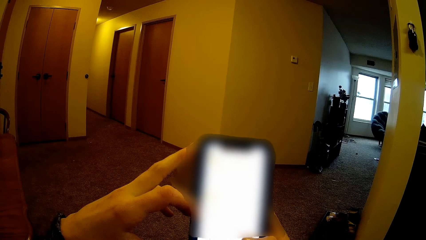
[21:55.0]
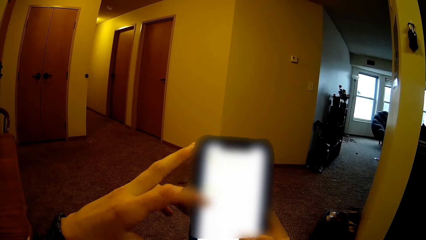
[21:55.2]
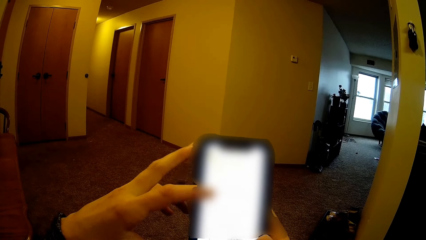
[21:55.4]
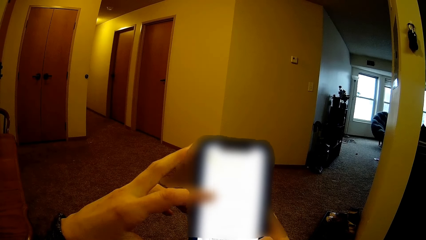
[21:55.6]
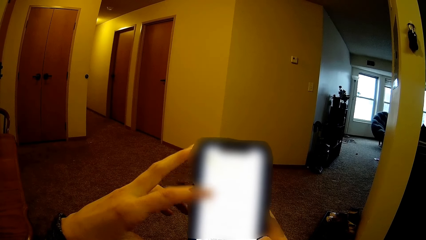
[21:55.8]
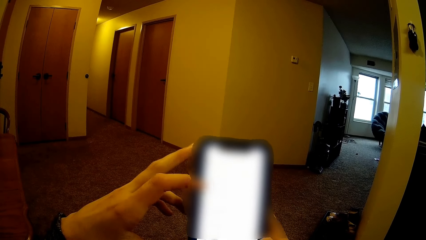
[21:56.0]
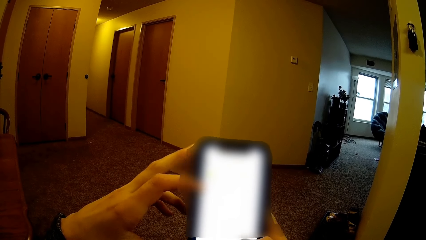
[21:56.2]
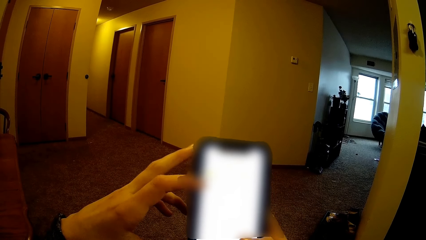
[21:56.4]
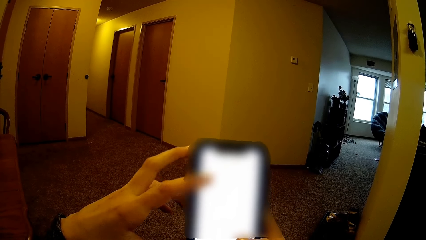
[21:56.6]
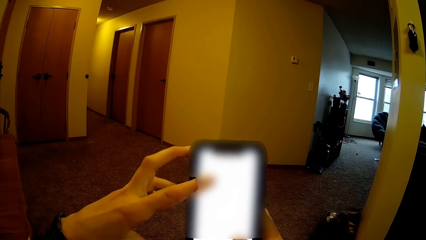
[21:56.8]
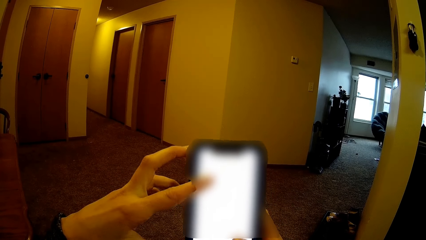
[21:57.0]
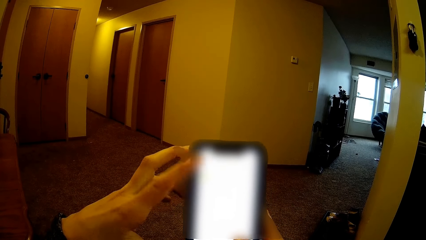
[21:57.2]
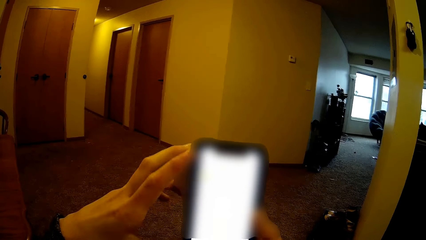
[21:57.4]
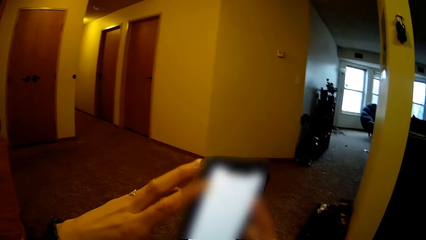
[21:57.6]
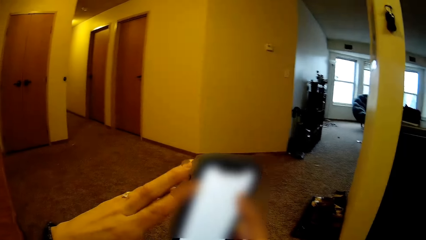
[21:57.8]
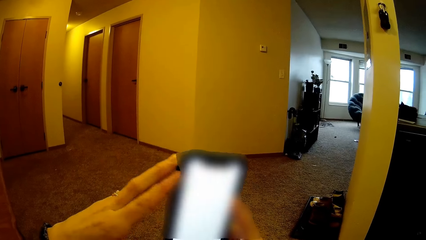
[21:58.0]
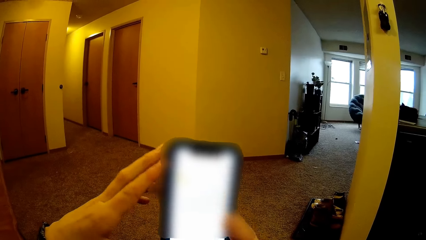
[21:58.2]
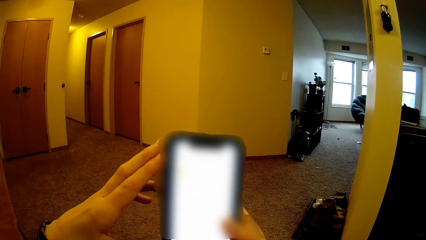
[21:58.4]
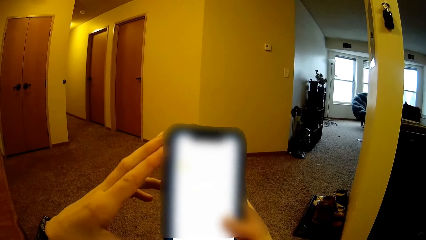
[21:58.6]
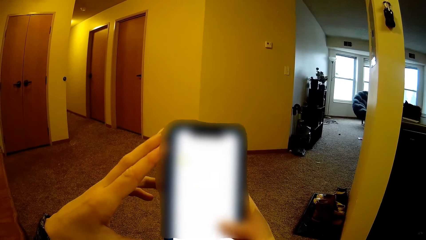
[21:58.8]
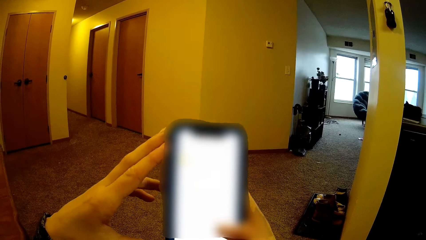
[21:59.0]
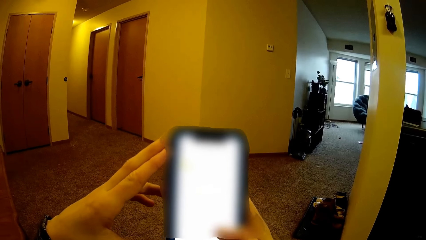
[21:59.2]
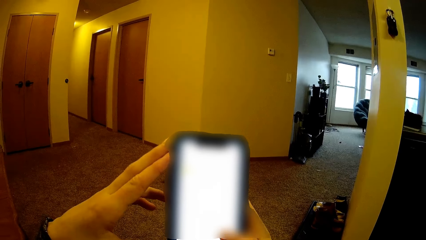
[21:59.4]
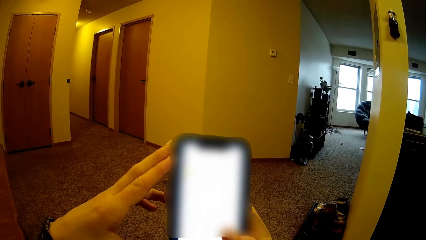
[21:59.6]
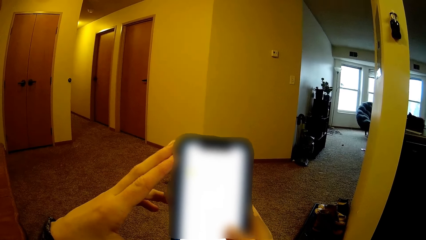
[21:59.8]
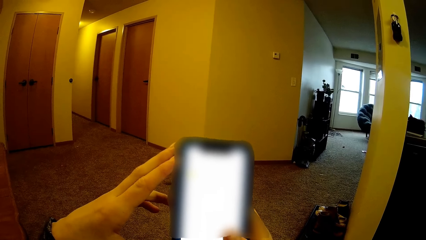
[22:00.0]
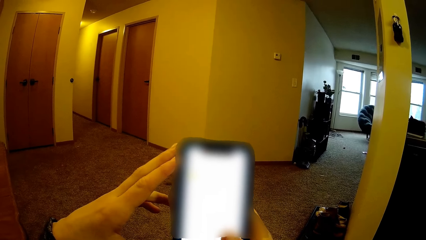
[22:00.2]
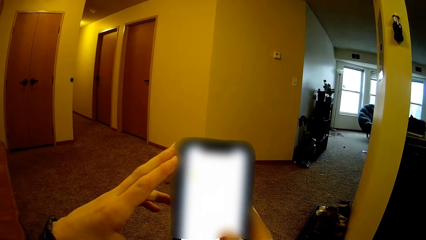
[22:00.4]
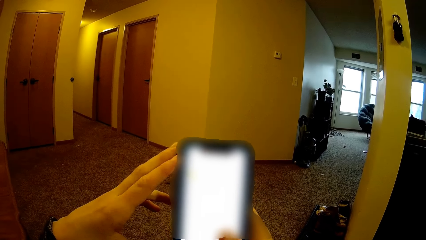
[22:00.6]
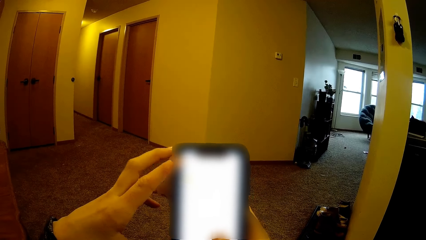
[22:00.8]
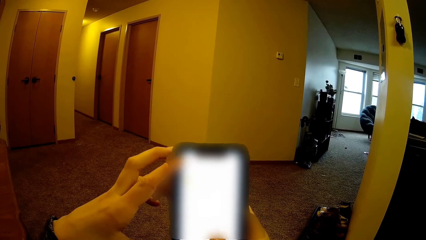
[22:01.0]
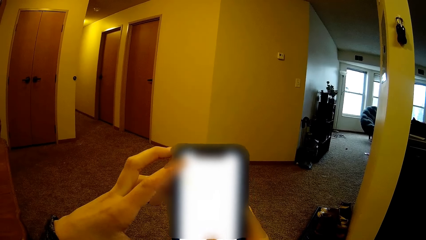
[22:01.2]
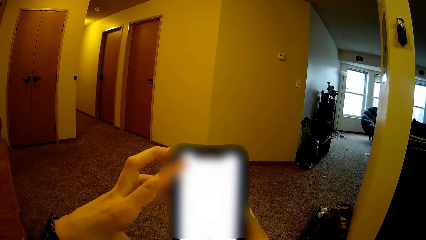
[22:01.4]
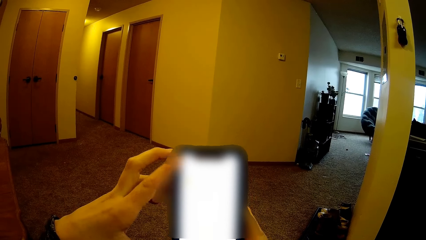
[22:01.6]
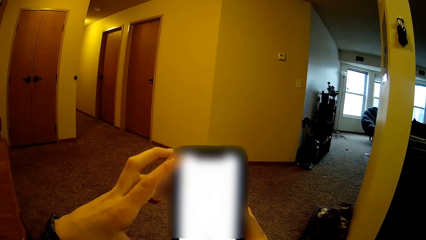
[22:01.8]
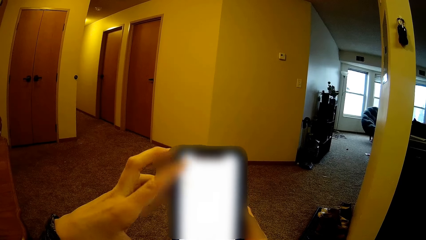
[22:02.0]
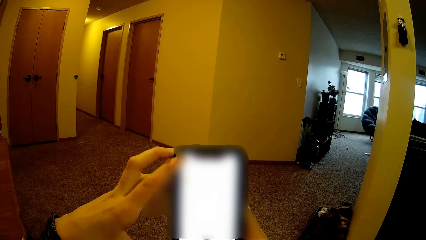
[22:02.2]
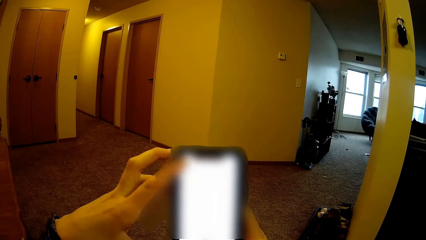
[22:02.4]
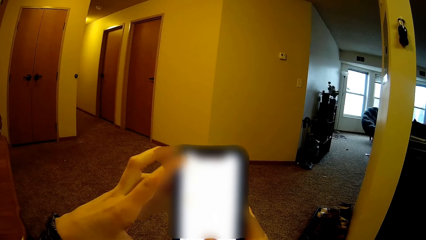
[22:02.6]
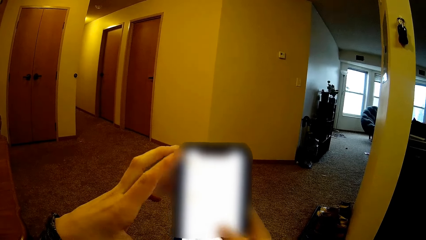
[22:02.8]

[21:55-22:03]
The camera wearer operates on the phone.

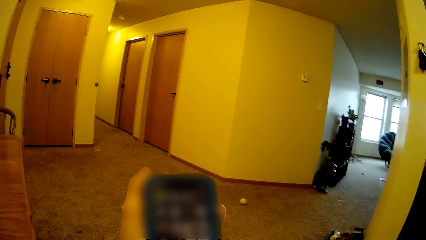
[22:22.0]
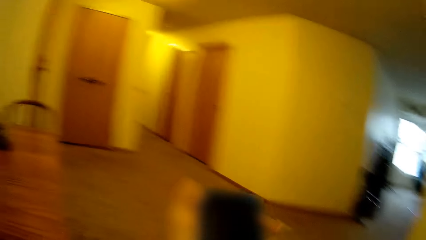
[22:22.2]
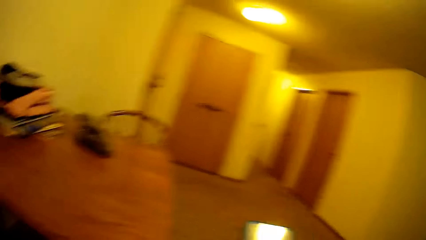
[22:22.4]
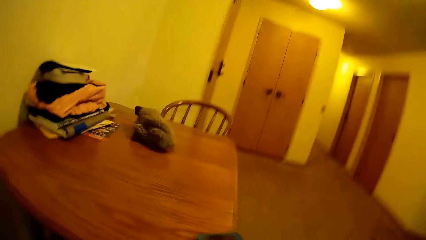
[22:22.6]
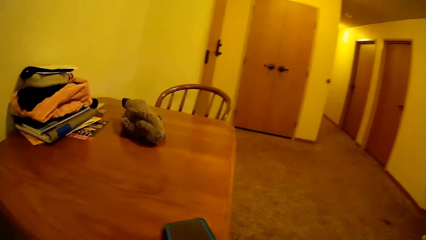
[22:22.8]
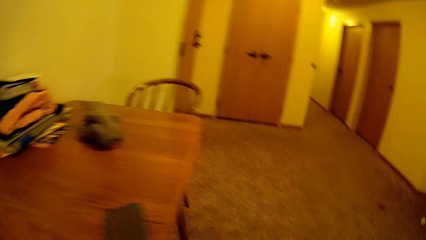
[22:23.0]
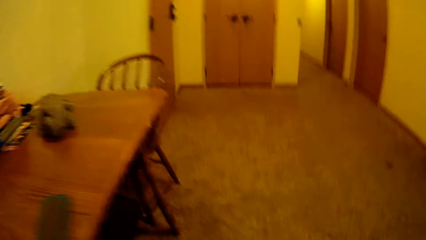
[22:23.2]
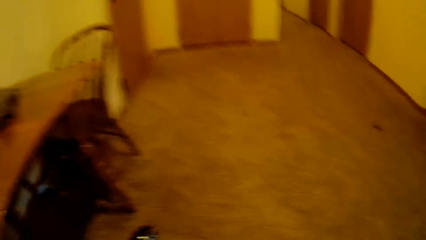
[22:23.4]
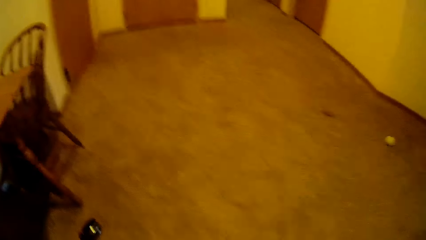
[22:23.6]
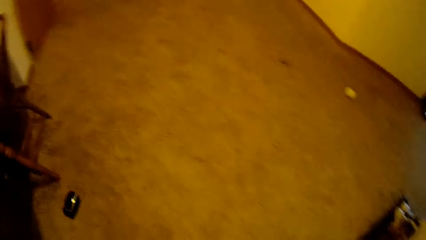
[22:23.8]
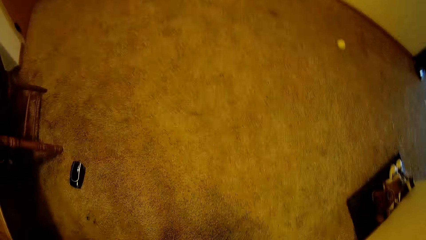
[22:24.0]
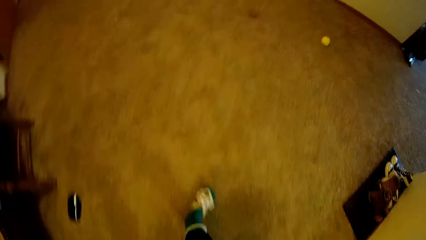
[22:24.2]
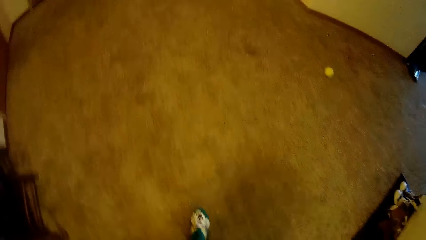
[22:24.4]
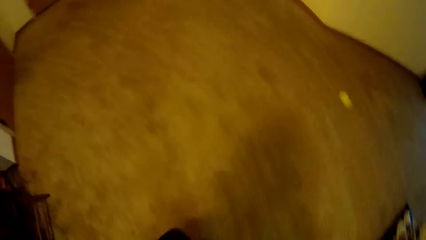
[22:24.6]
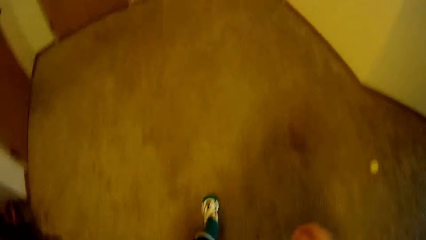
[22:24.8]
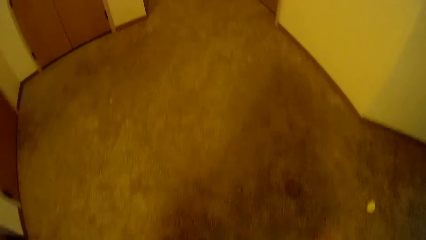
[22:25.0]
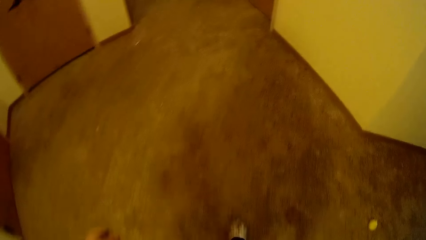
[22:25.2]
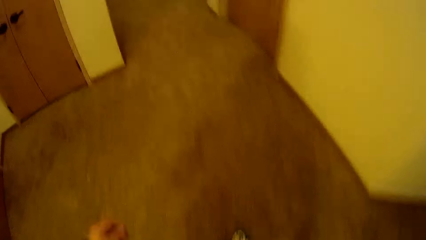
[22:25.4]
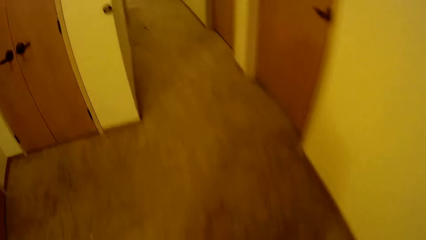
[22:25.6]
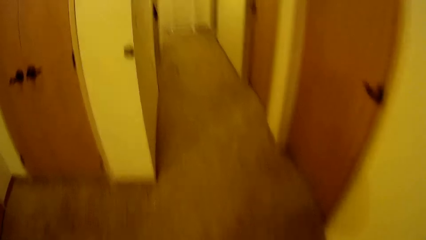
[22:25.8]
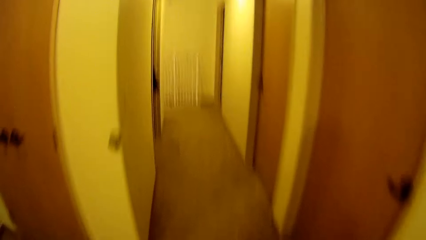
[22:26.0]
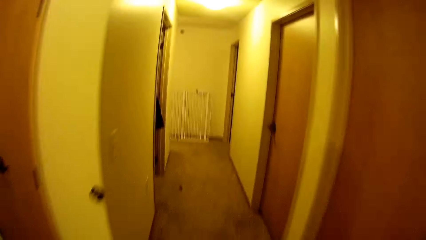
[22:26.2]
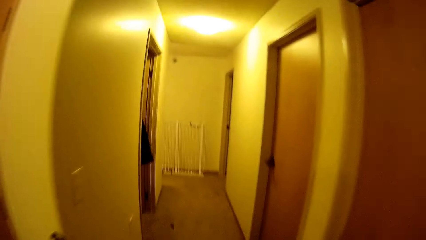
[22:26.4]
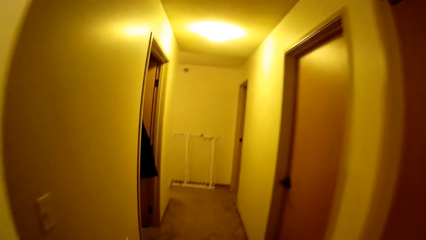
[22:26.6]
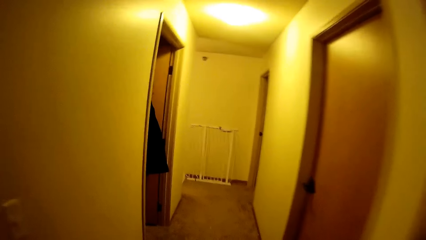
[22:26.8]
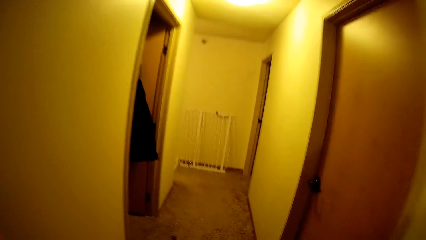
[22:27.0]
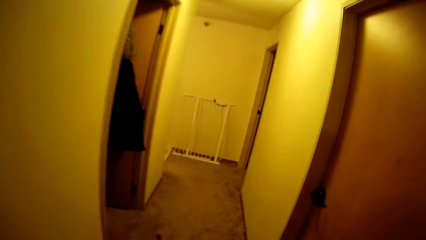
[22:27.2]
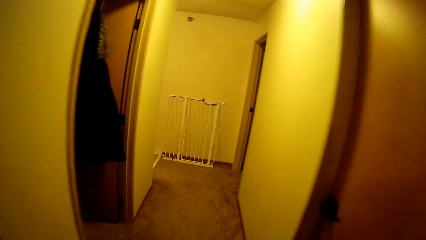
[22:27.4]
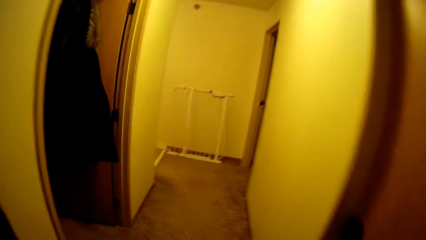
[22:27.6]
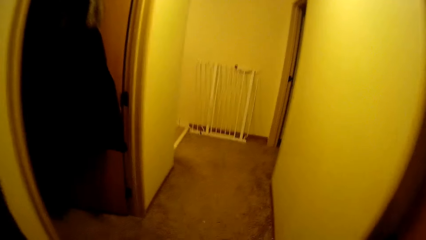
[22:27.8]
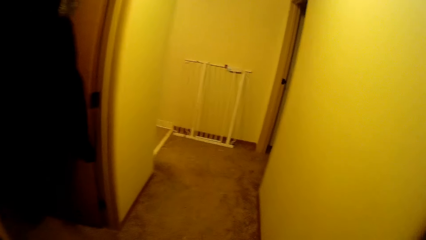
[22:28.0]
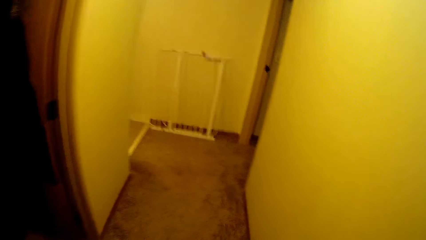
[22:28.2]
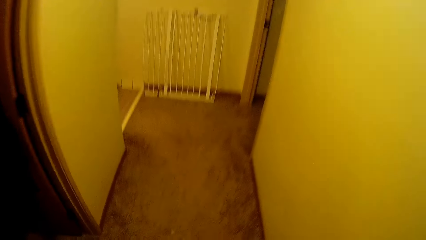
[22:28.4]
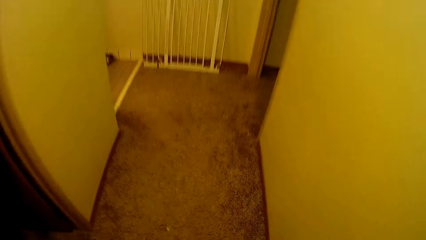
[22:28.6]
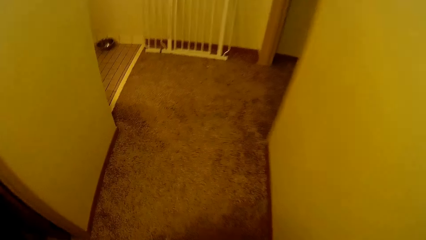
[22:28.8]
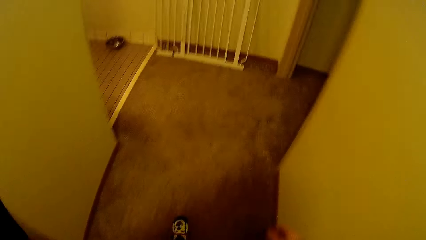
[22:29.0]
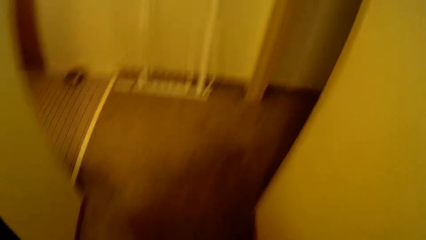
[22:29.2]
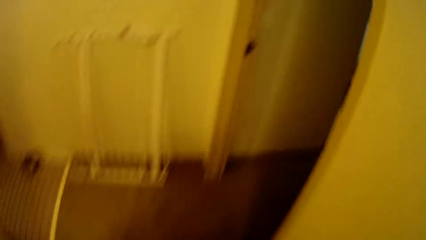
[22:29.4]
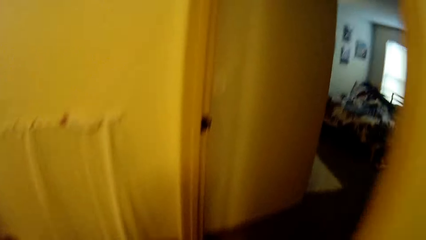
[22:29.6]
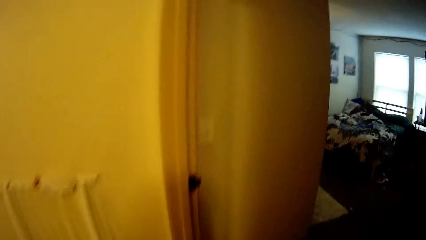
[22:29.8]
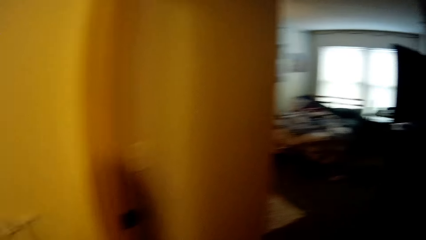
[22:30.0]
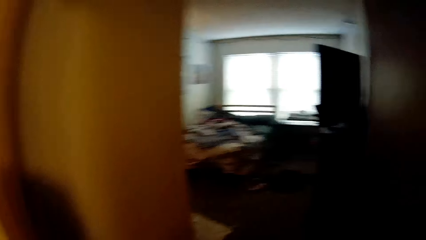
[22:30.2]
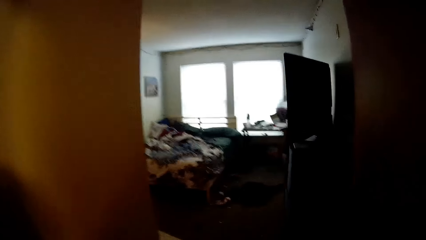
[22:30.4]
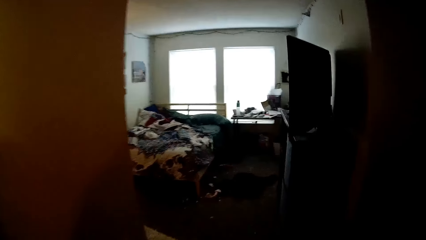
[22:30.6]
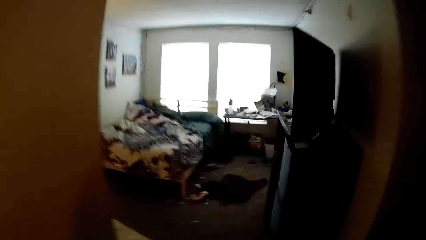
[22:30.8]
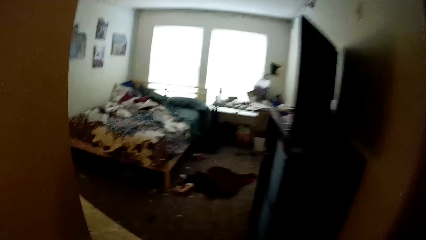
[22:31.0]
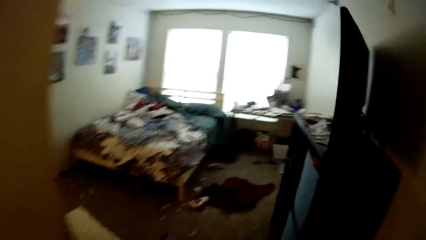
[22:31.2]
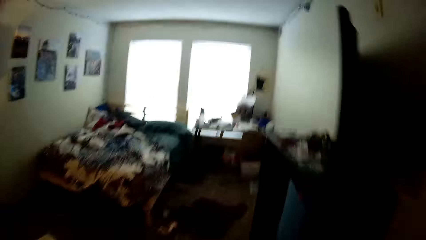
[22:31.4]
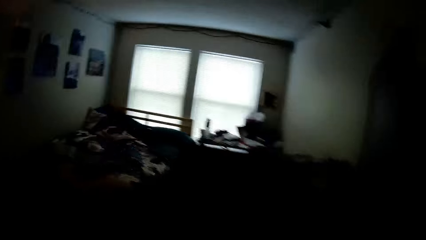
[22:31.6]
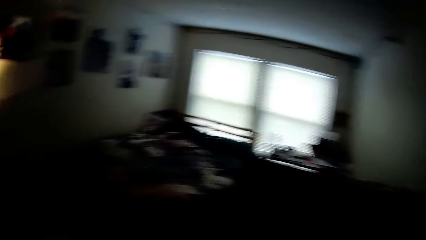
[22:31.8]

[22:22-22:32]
The camera wearer puts the phone on the table. They walk to the bedroom.
